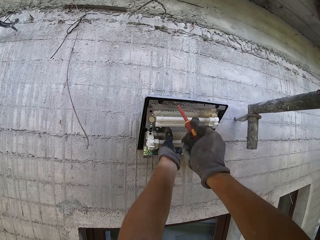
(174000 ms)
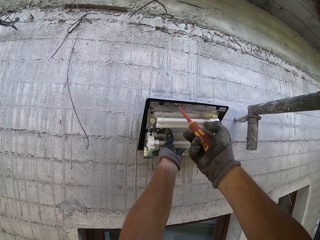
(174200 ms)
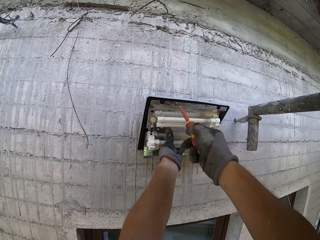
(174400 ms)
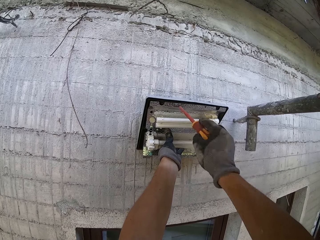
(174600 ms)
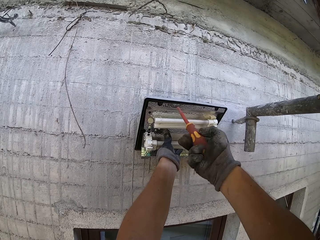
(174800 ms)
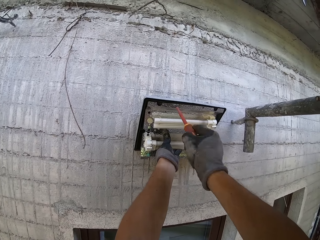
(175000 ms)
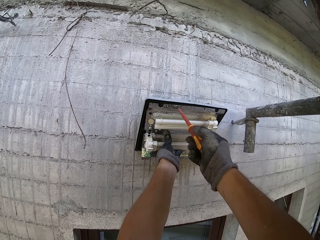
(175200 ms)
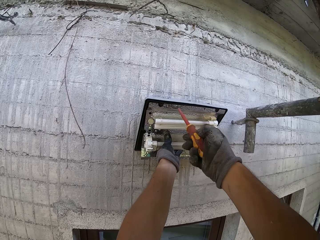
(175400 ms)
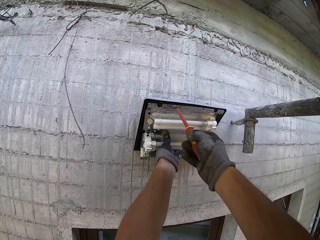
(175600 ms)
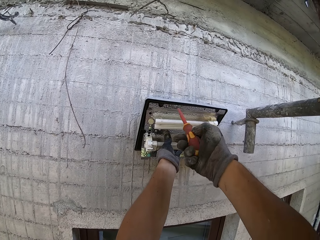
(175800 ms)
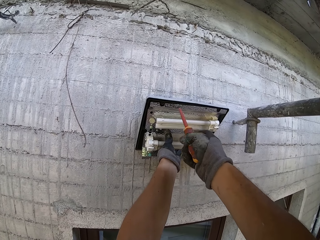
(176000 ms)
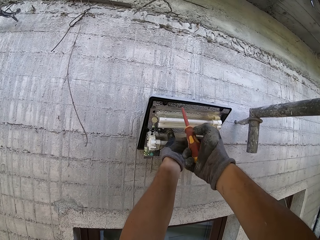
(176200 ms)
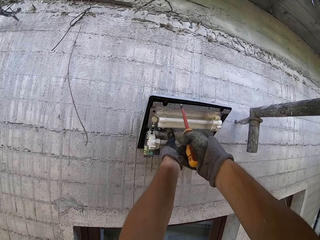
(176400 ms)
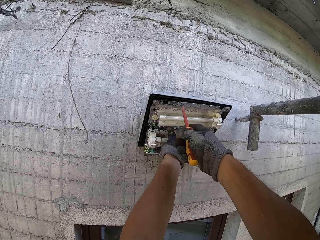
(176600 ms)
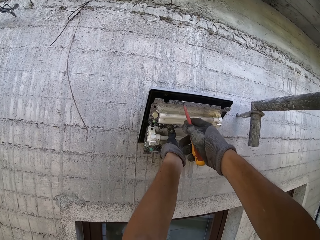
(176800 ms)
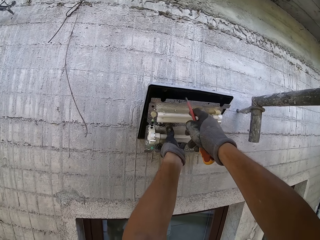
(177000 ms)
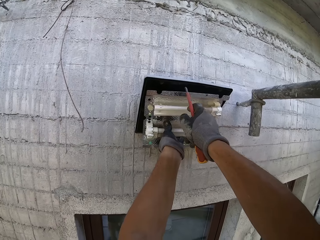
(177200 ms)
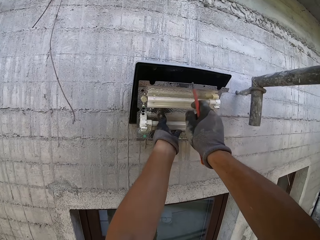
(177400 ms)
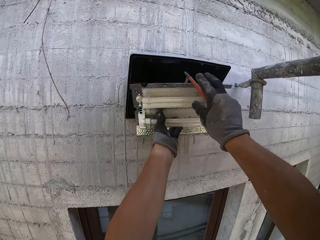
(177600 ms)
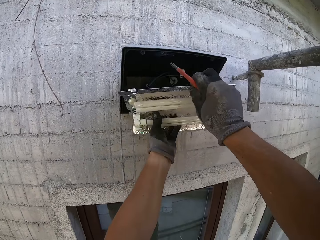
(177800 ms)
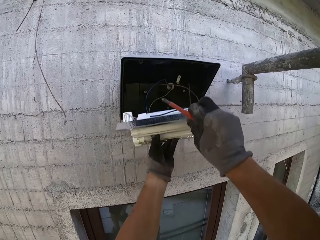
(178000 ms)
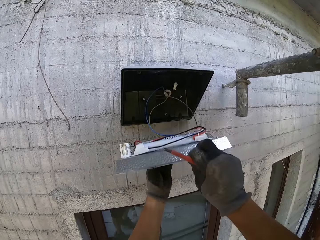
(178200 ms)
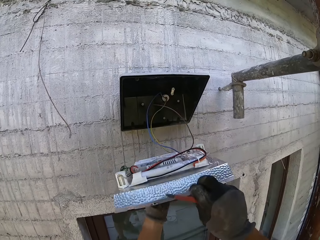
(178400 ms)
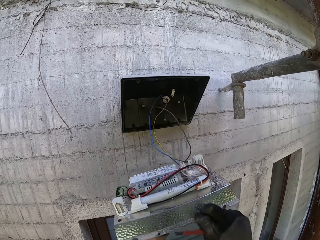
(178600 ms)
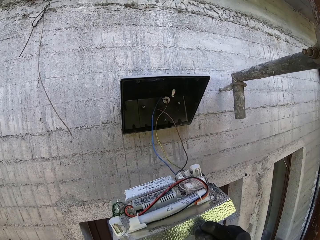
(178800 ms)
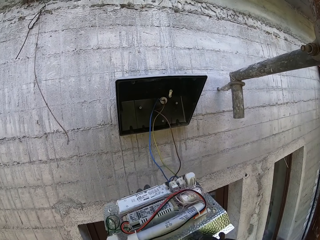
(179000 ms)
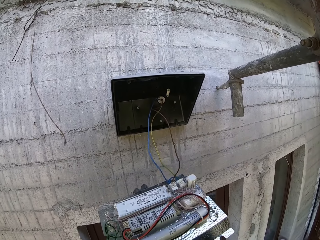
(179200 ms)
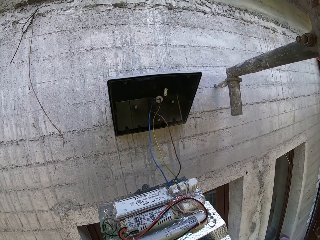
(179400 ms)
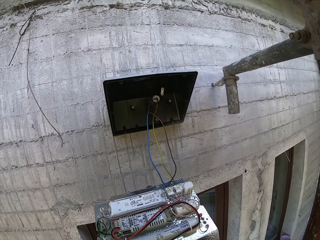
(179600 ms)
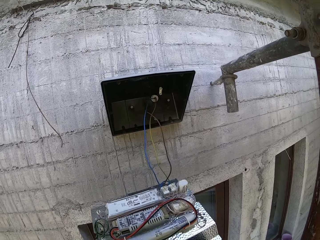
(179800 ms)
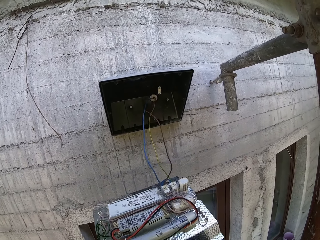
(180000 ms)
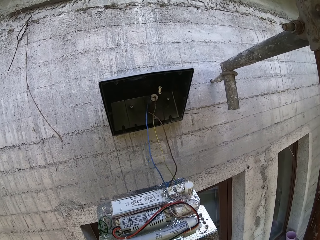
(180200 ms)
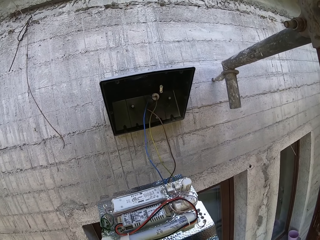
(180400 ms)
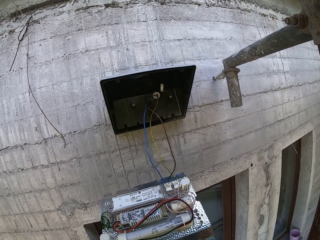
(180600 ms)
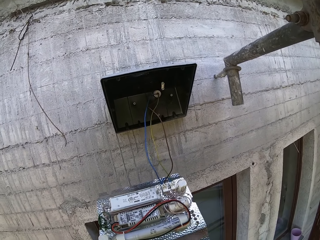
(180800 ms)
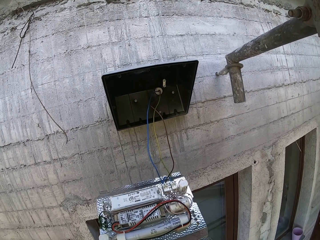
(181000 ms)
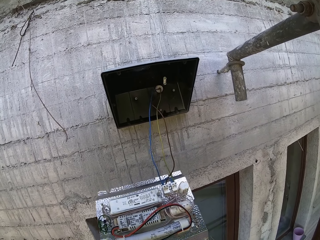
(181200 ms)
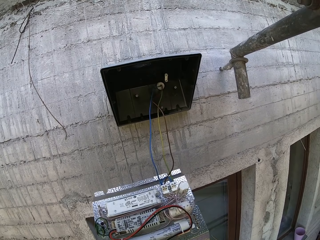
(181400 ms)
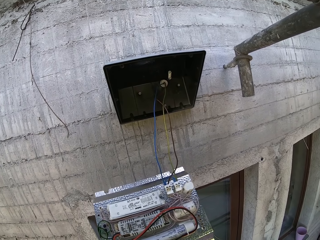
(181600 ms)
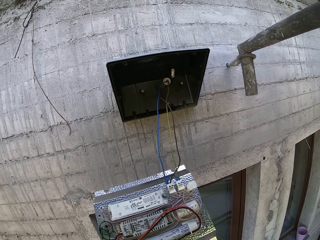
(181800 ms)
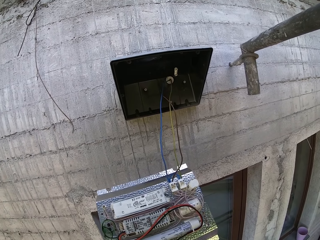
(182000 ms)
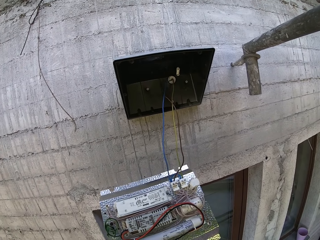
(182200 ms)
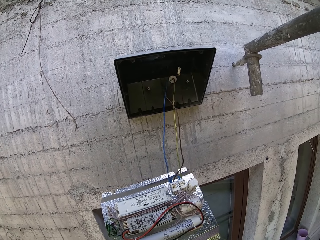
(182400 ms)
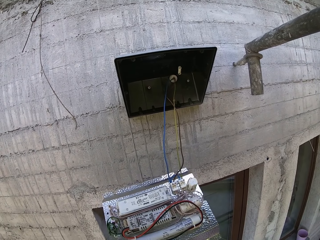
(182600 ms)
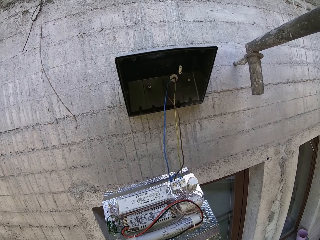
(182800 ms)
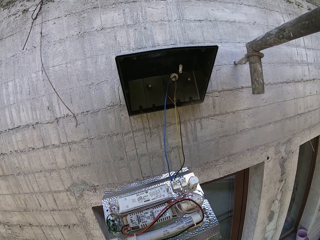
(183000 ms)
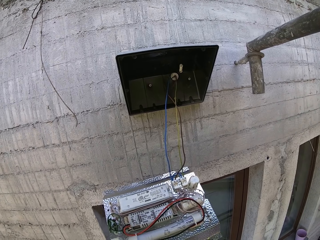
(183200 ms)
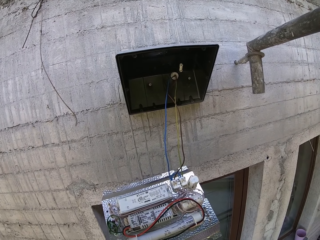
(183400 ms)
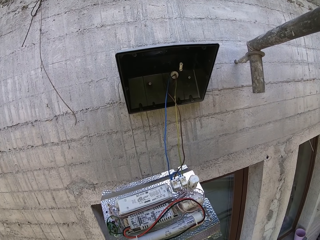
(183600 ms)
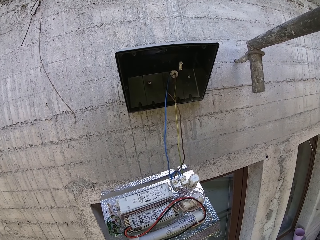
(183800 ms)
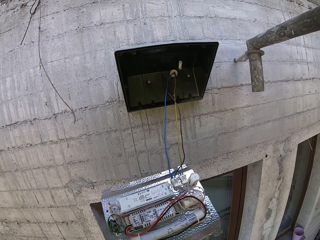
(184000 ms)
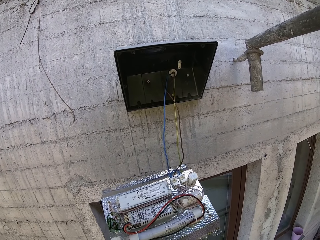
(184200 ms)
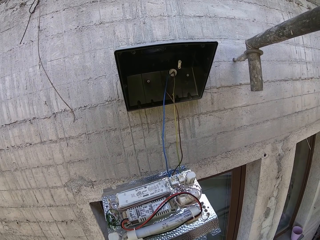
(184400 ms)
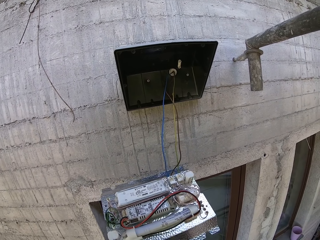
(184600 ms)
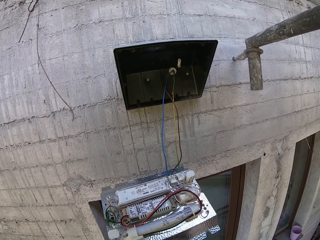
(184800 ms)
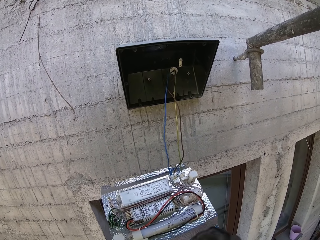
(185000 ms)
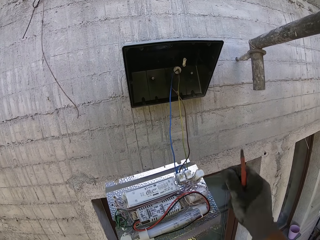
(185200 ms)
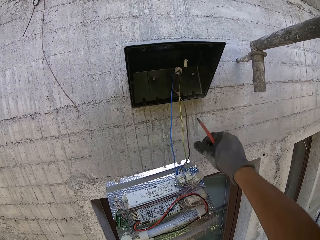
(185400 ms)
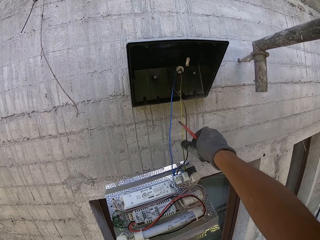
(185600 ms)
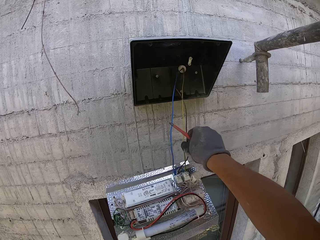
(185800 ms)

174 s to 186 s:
The camera wearer removes the bulbs.

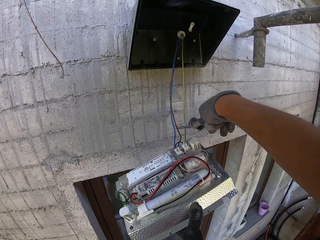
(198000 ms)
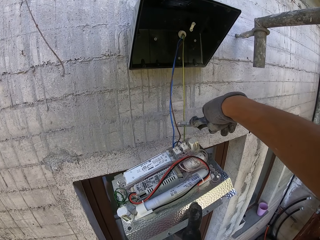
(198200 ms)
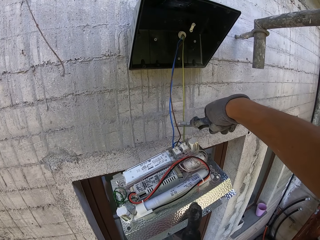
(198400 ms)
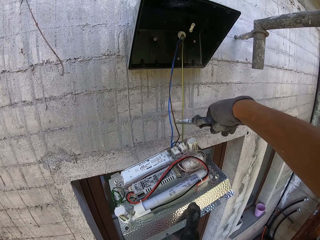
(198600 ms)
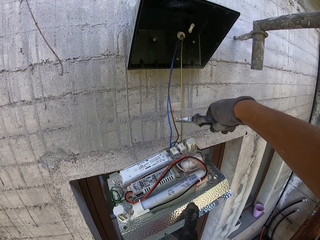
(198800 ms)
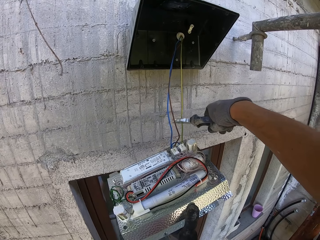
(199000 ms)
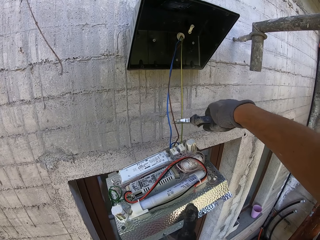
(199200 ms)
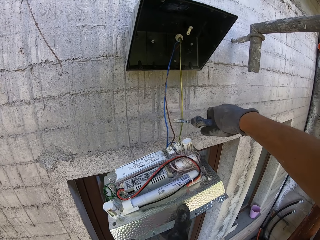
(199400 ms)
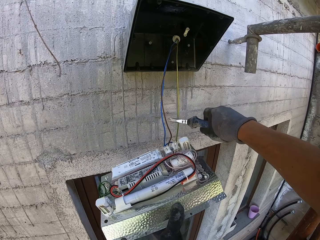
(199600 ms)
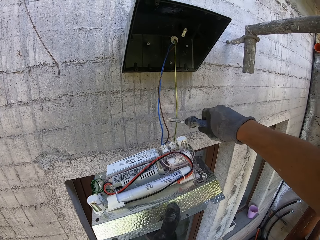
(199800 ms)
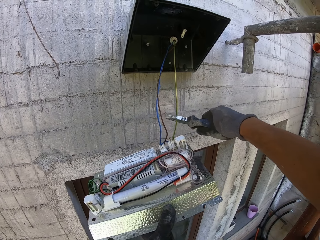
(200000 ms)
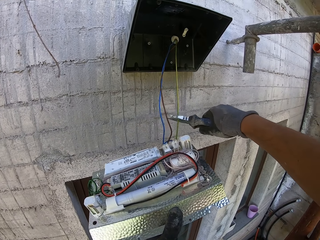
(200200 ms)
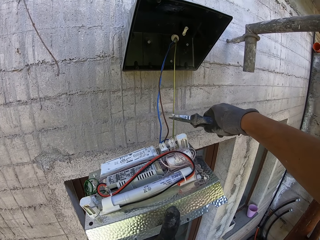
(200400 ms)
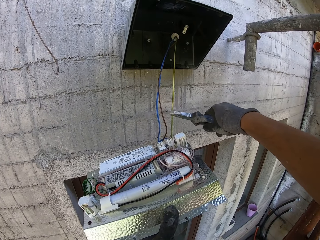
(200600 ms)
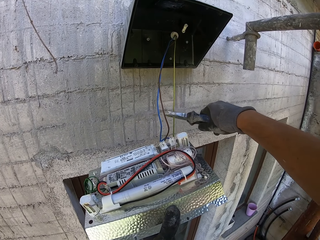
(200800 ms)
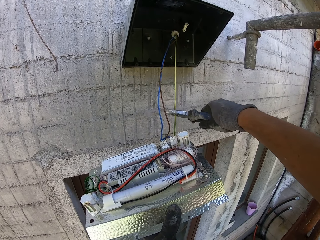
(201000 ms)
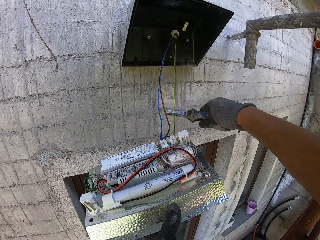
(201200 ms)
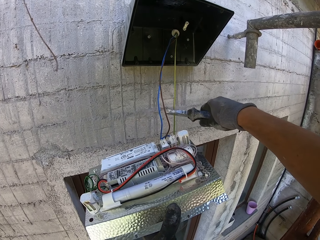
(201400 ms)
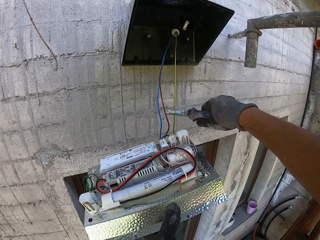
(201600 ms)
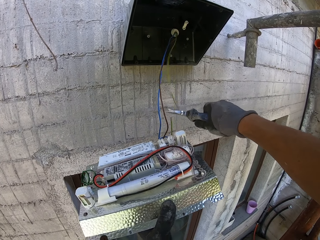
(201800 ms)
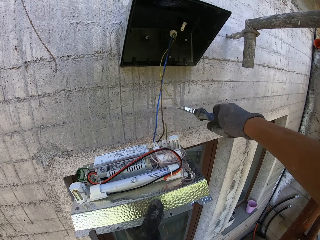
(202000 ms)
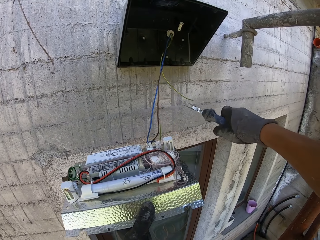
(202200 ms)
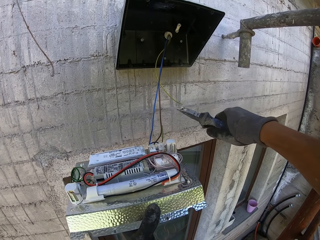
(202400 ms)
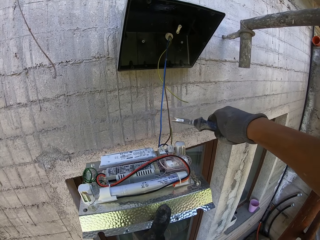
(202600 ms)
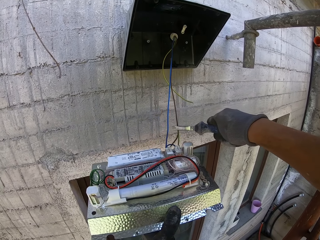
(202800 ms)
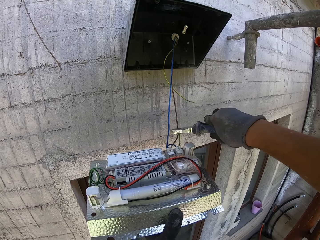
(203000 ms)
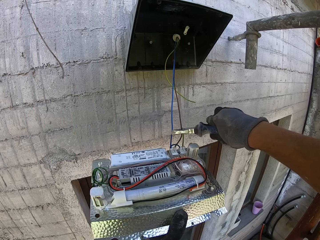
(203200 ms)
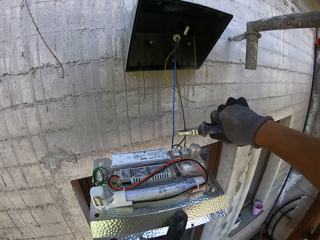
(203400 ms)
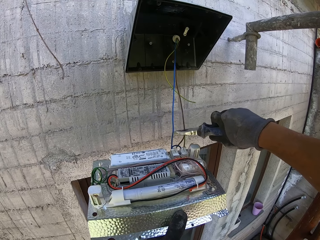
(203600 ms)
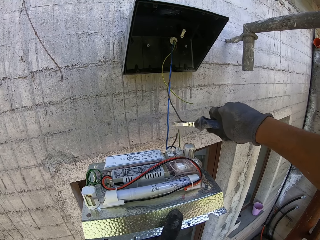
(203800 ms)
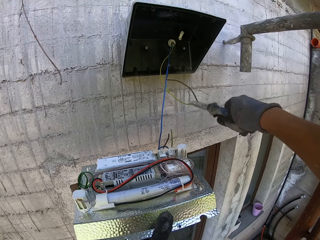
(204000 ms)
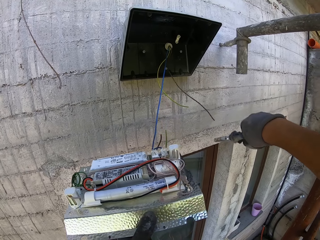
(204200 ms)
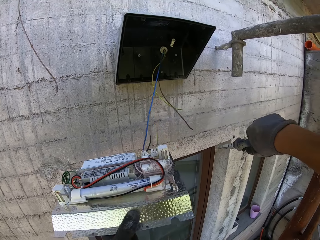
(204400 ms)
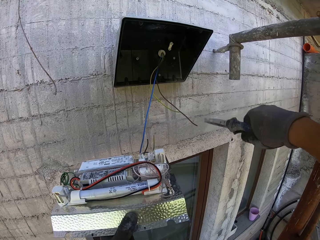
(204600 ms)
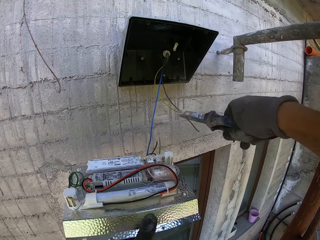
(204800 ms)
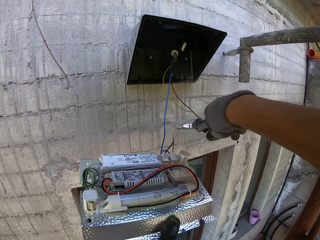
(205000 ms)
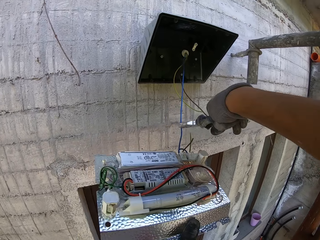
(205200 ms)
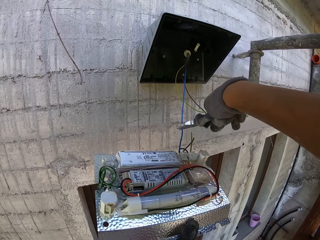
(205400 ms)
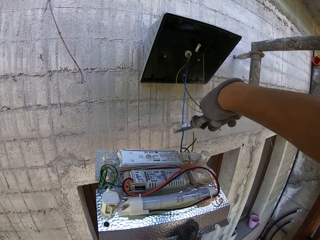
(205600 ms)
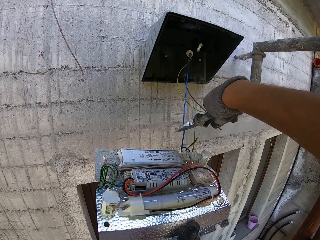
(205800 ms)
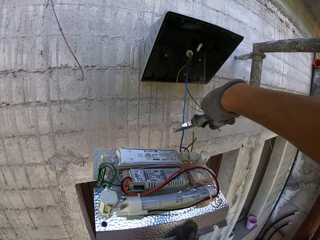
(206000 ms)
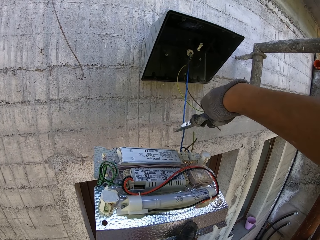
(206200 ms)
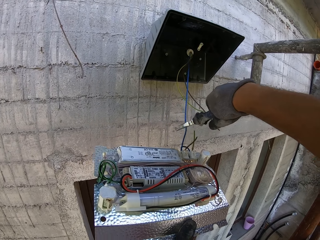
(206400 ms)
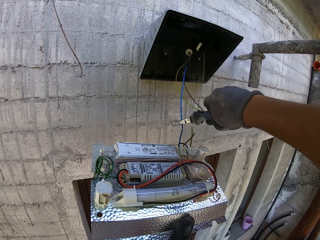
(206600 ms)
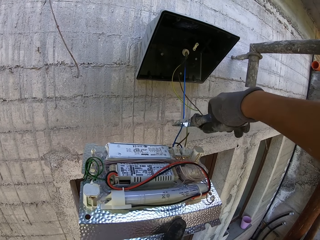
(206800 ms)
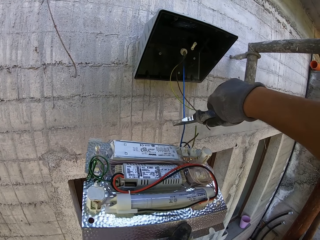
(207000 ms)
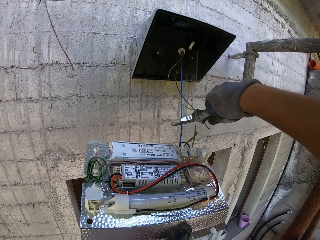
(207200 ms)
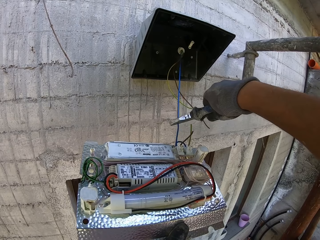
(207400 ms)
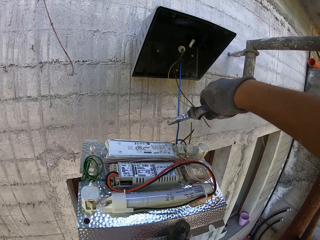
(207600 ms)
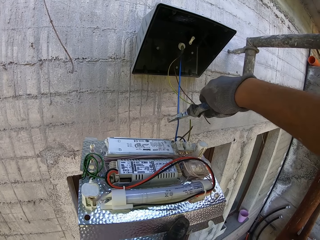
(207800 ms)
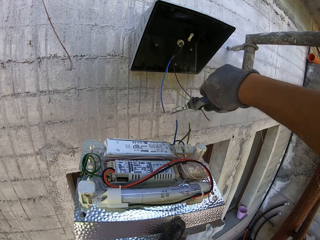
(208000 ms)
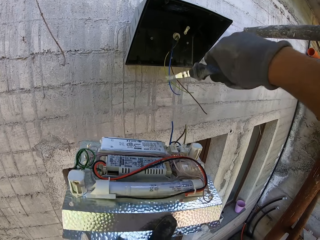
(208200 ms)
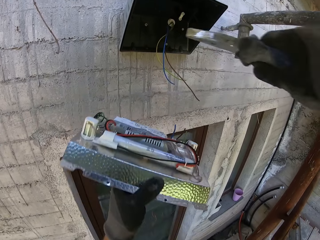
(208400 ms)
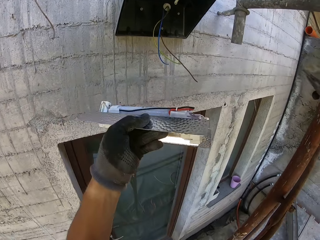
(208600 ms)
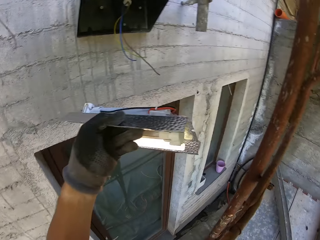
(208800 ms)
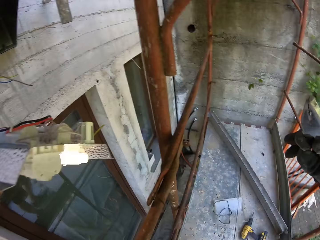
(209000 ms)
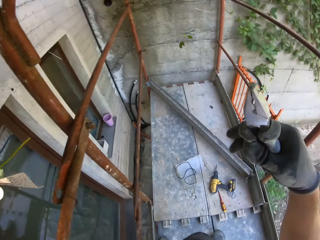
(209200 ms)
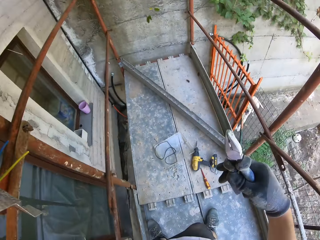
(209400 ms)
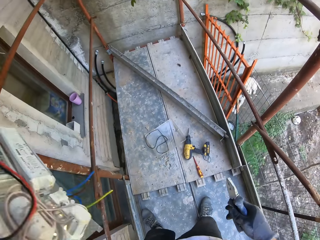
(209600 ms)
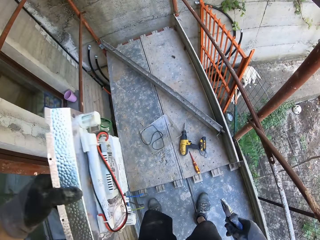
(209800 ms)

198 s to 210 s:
The camera wearer cuts the wires with pliers.
